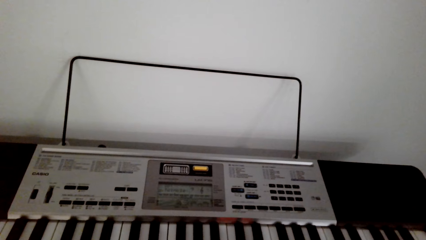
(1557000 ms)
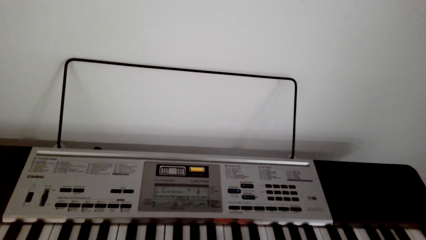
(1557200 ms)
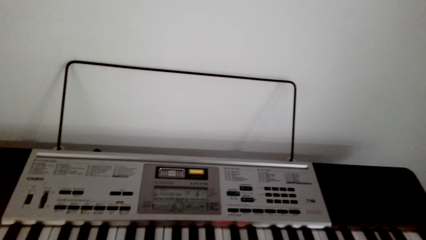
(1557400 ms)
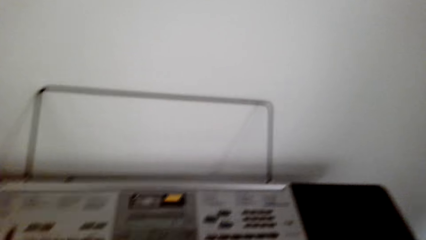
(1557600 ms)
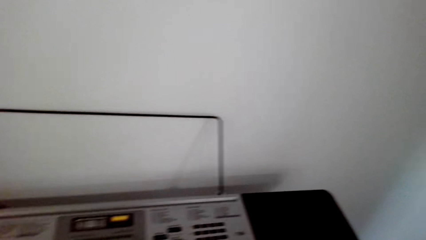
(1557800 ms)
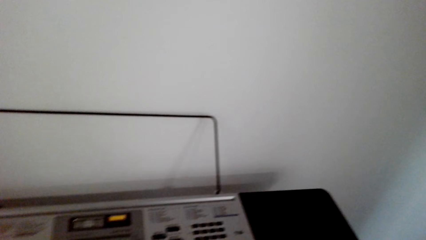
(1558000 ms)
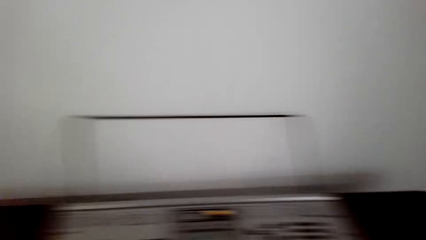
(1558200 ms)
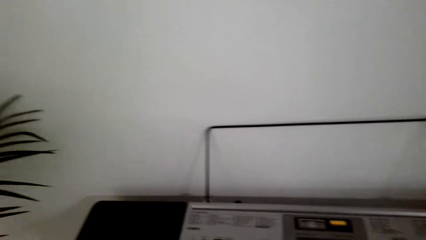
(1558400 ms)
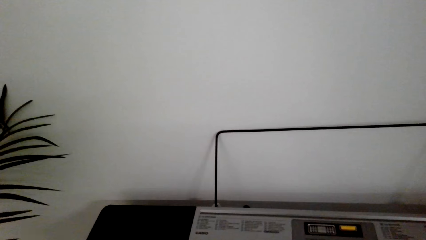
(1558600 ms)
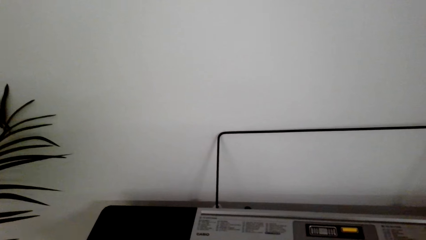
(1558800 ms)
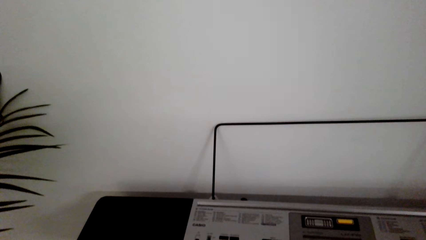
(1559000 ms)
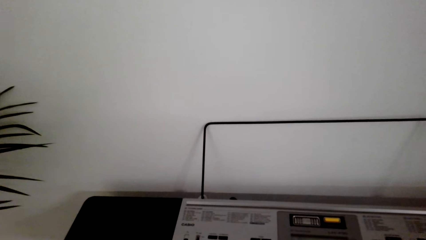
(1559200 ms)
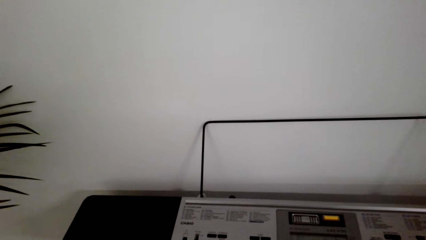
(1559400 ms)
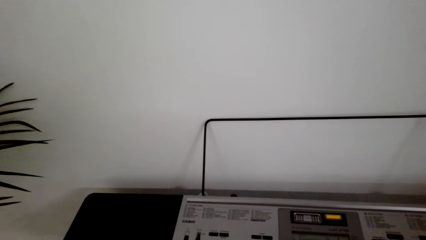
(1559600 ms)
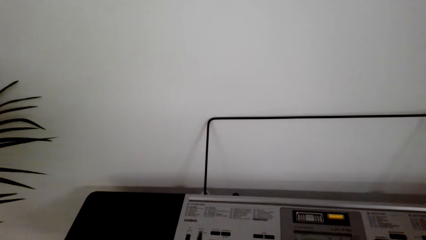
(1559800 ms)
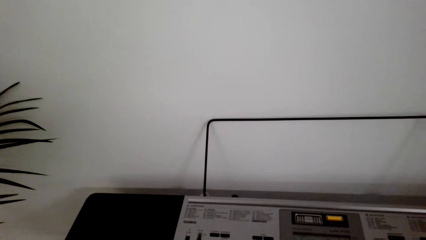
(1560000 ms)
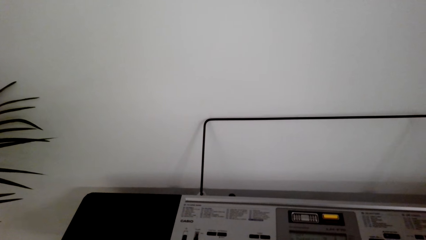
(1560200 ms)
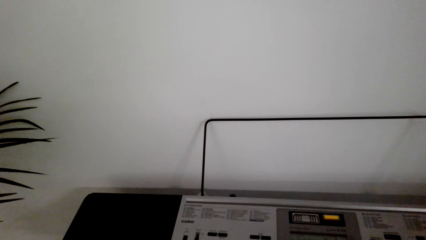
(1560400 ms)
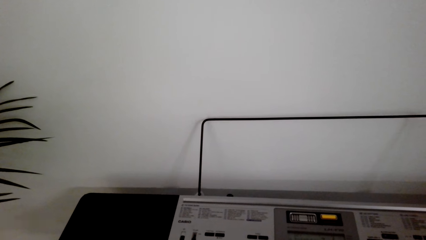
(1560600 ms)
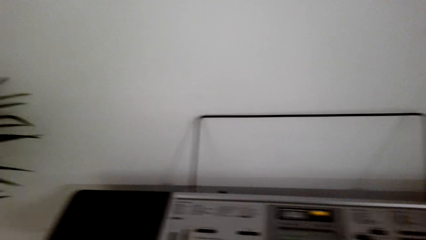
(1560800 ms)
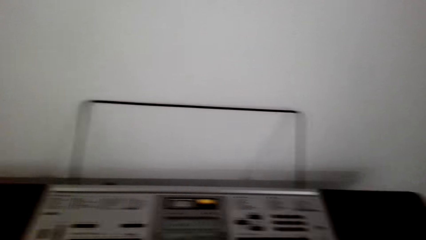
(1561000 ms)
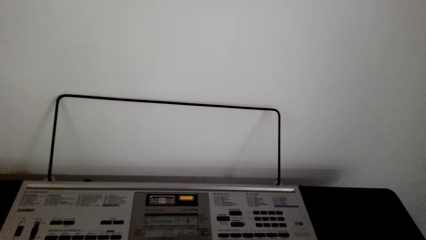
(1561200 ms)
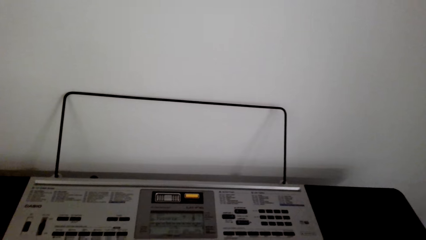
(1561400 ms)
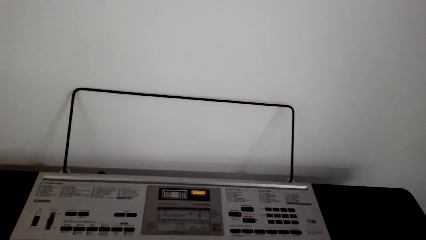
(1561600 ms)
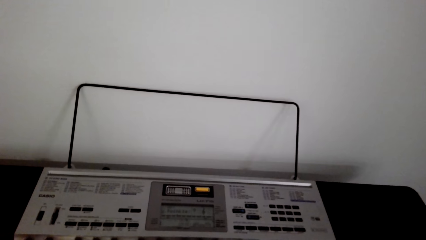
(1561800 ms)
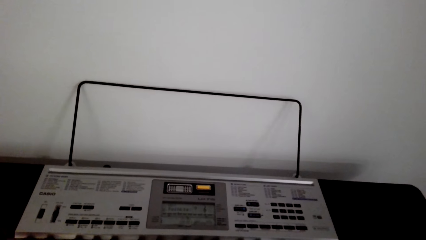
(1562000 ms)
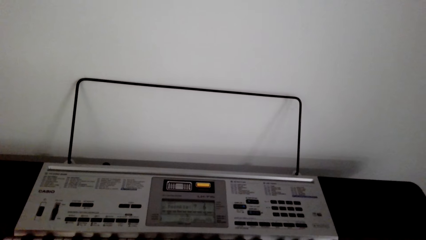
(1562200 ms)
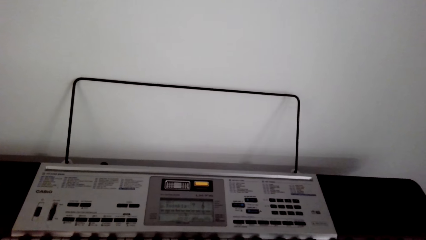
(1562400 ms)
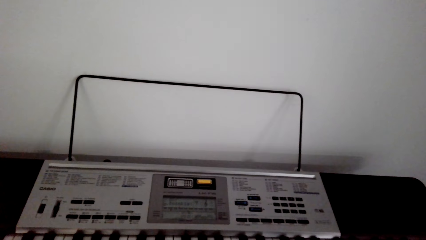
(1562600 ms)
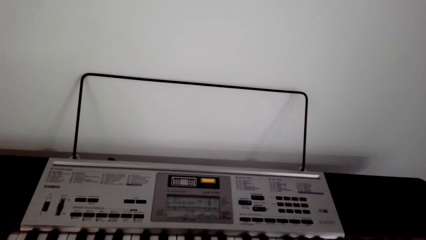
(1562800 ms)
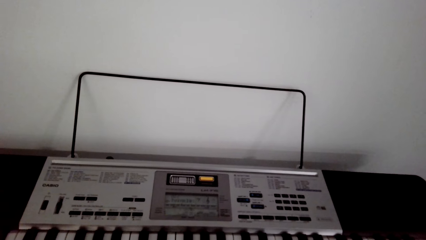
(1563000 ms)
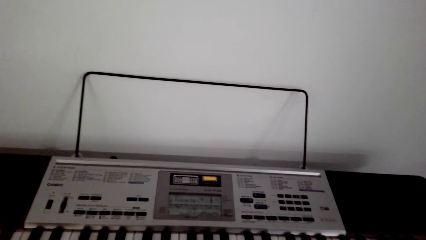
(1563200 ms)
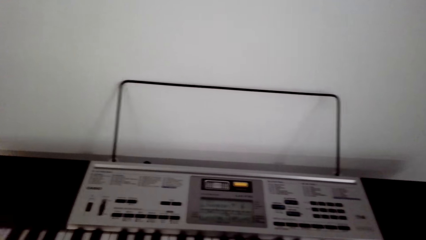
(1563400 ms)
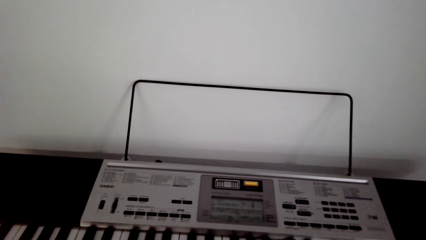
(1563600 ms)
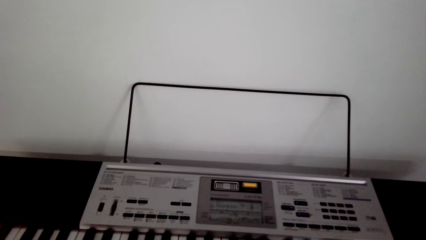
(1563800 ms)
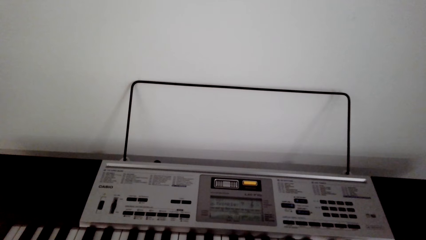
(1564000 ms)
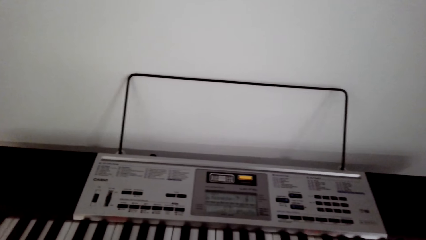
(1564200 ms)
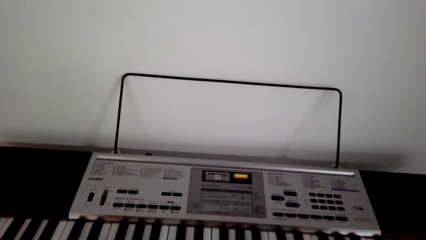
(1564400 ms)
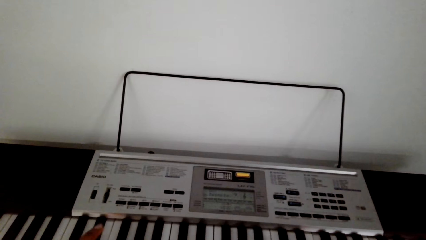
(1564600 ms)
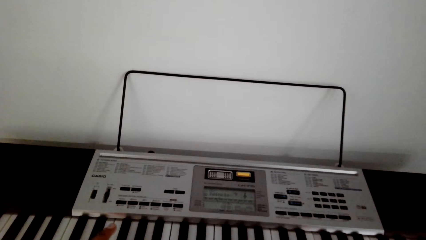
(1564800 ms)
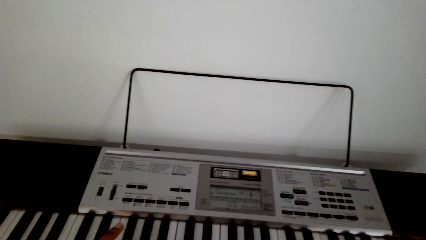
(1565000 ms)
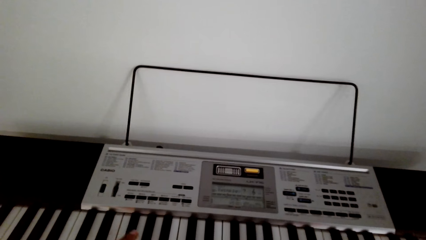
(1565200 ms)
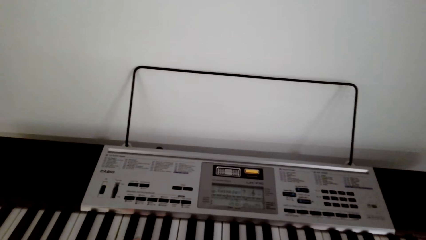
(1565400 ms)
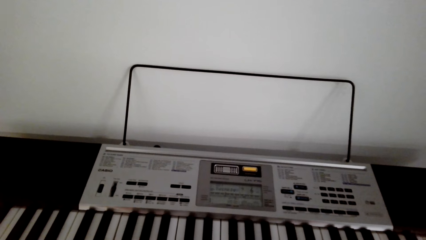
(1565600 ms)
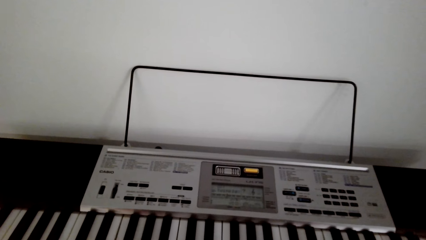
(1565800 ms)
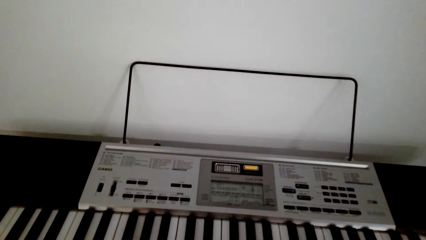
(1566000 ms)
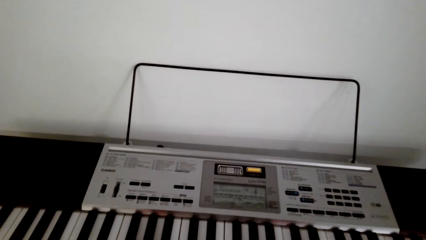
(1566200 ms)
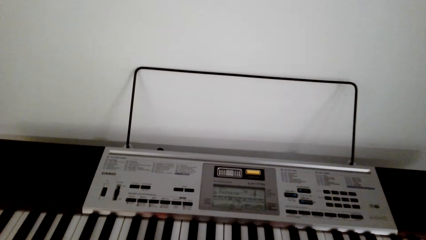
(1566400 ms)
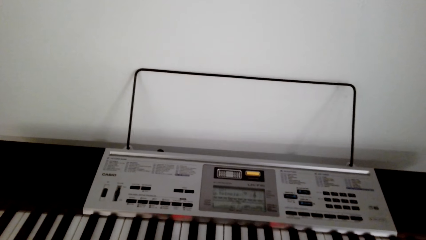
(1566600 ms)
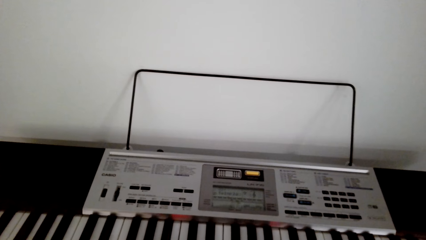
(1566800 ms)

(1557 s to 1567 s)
The camera wearer looks around repeatedly.

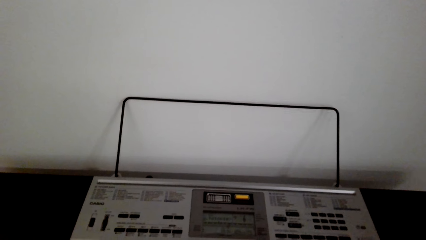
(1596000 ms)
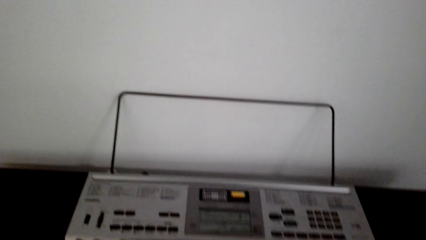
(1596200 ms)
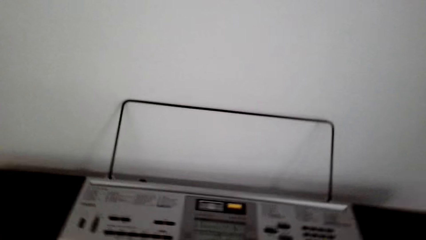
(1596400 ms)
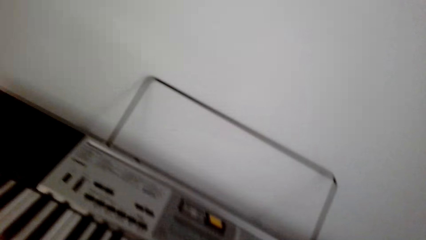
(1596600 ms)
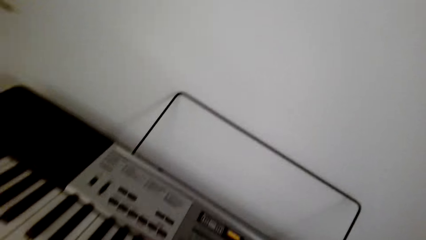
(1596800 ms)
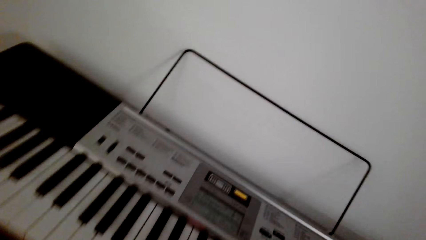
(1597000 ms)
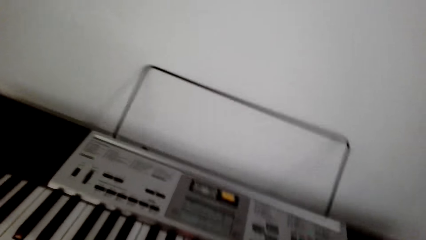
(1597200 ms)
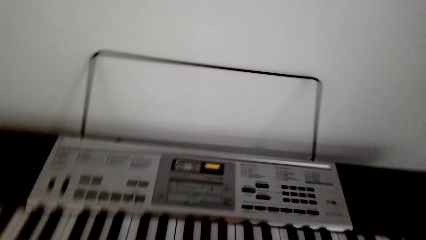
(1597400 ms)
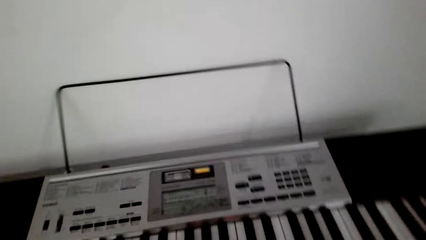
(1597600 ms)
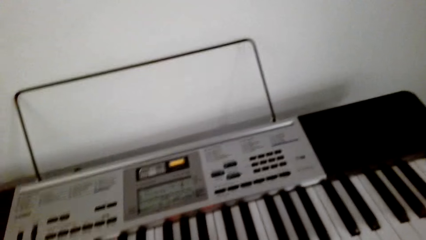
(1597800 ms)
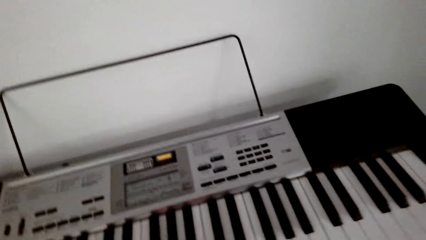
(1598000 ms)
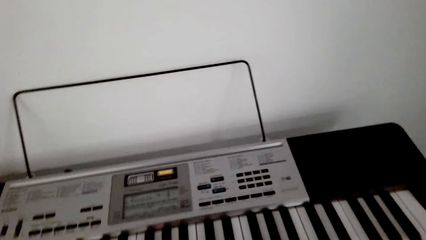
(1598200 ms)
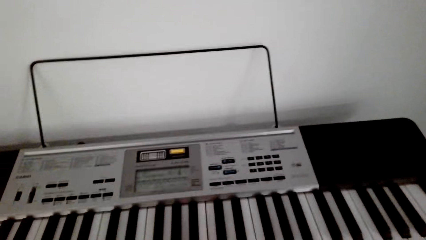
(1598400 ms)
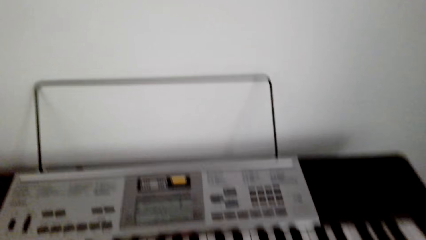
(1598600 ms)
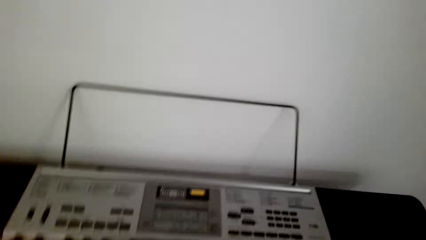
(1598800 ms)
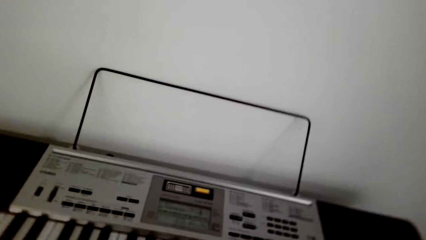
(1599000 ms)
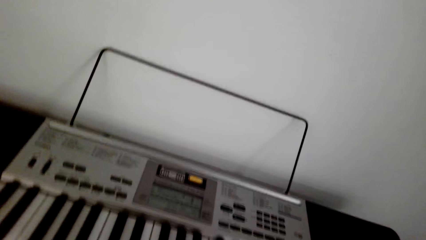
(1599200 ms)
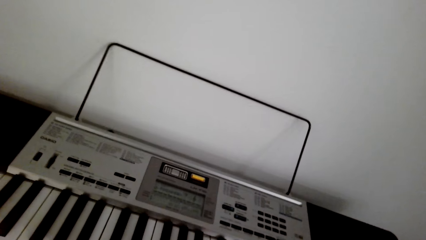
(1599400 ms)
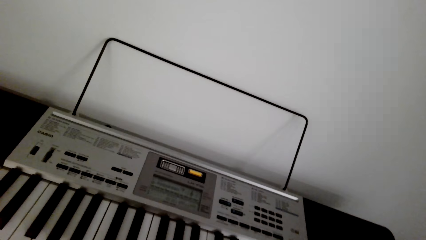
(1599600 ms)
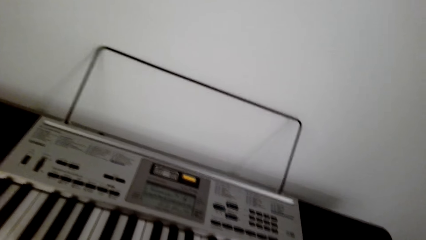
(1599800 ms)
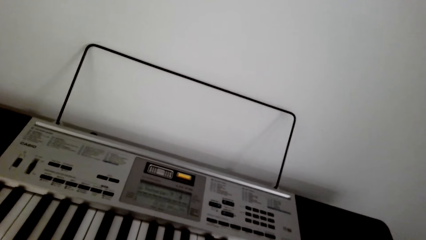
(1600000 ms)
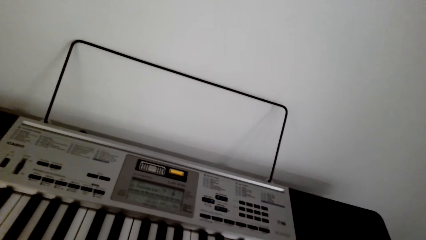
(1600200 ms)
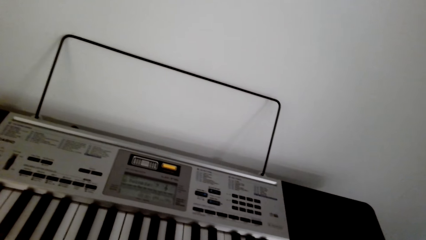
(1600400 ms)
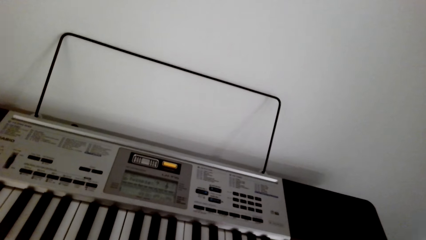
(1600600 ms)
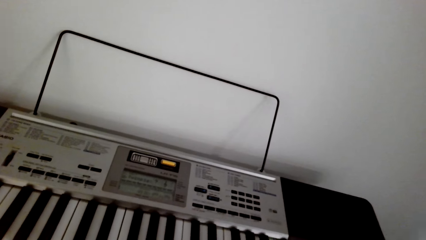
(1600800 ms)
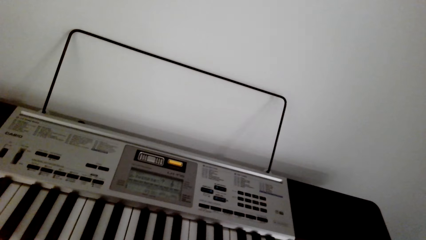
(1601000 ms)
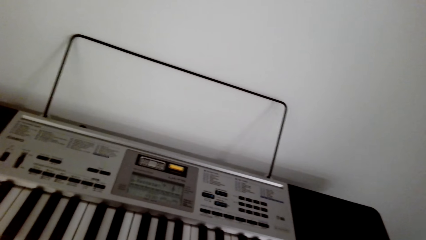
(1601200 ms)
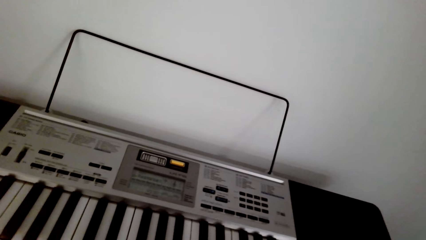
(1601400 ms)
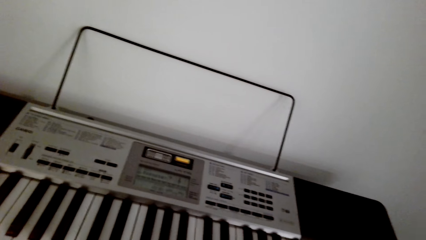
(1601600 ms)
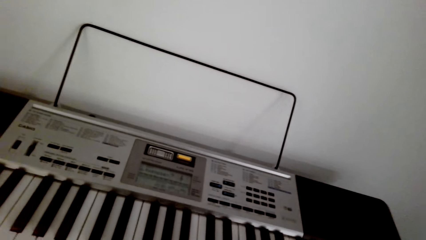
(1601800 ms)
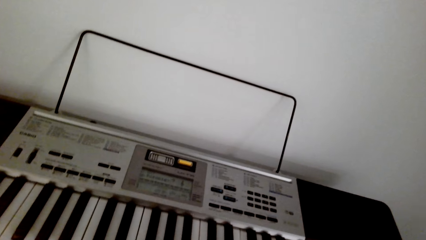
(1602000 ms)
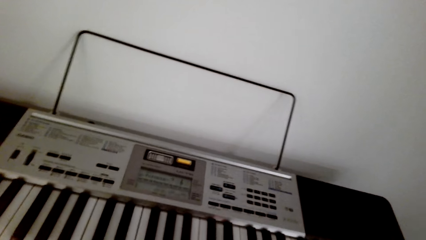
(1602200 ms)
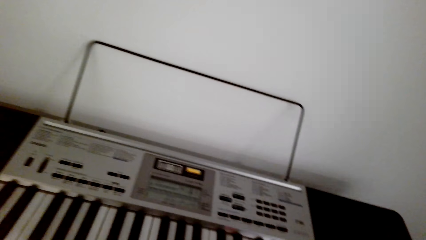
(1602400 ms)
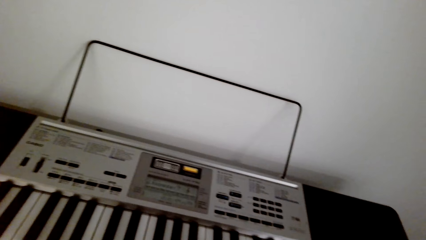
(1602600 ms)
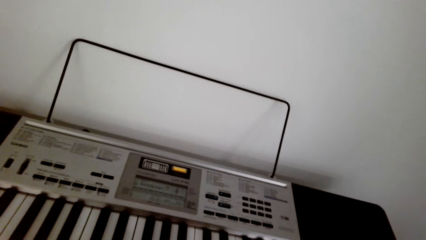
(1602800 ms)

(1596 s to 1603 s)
The camera wearer looks around.
